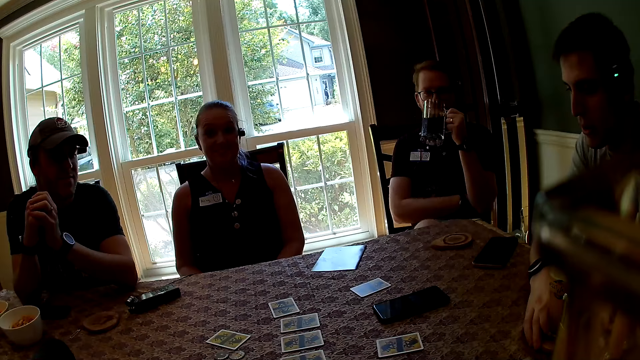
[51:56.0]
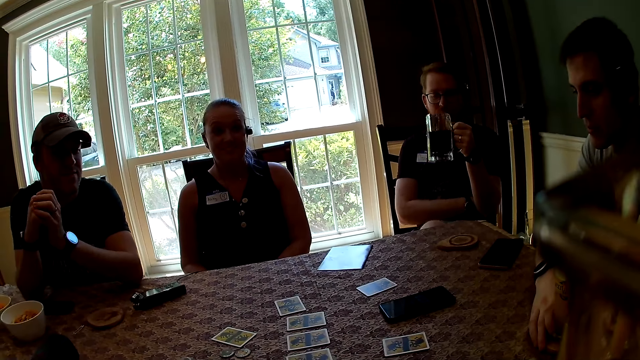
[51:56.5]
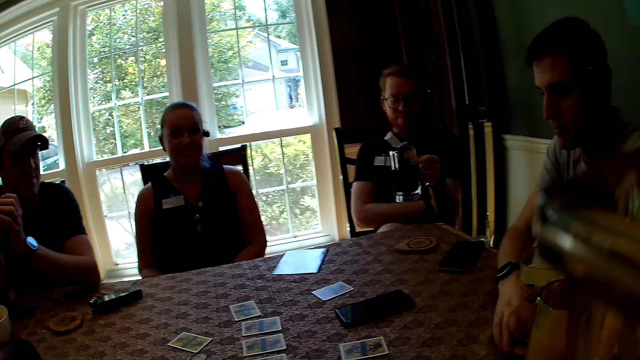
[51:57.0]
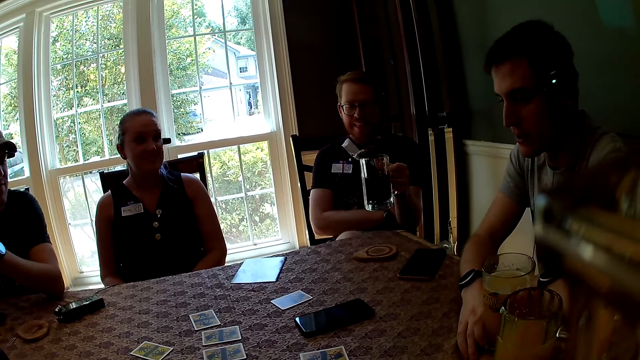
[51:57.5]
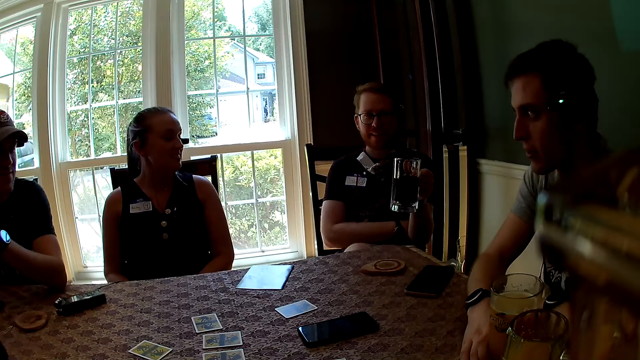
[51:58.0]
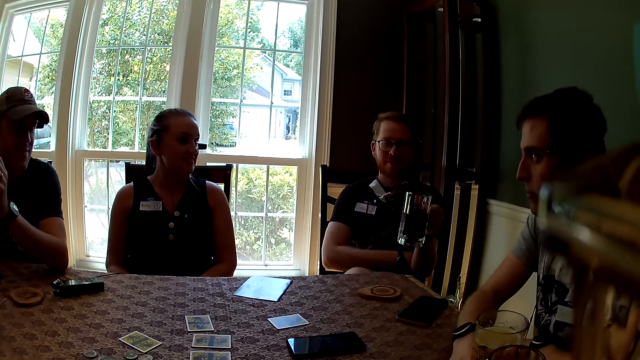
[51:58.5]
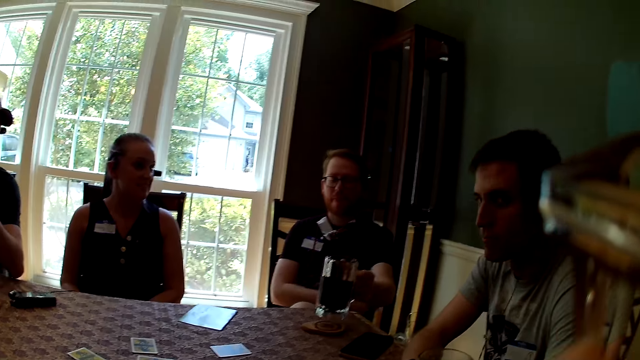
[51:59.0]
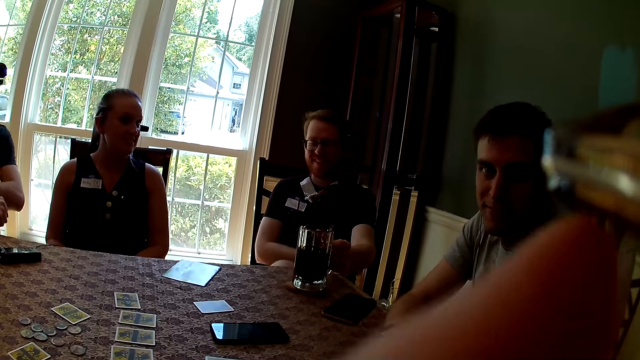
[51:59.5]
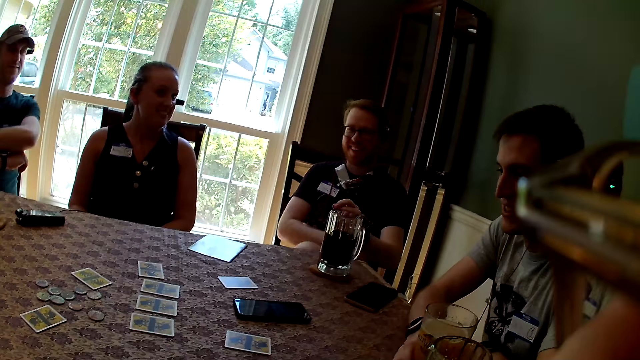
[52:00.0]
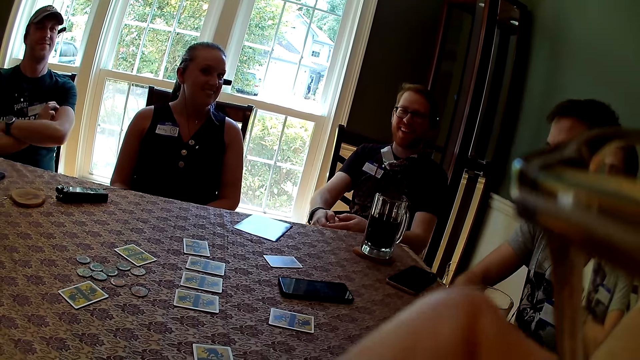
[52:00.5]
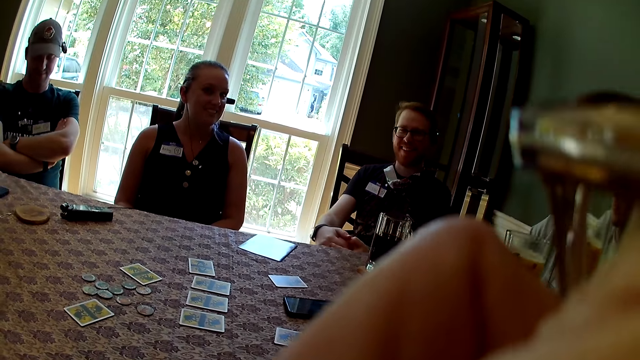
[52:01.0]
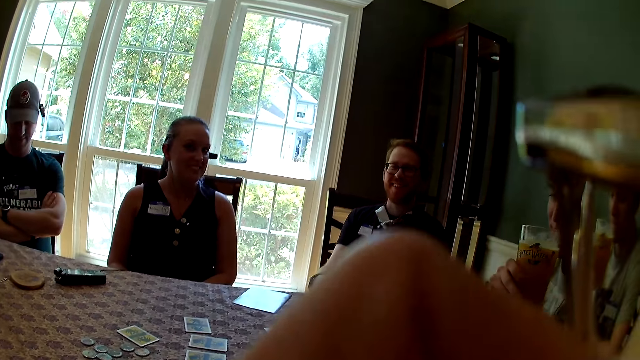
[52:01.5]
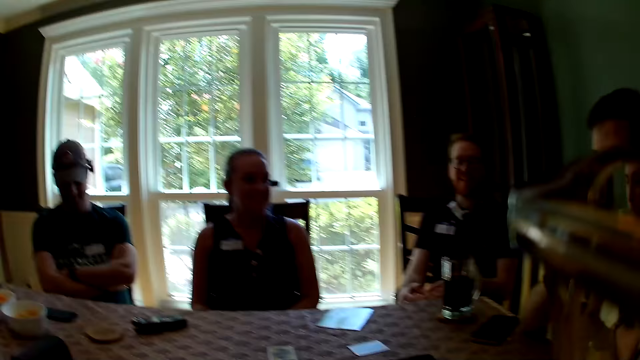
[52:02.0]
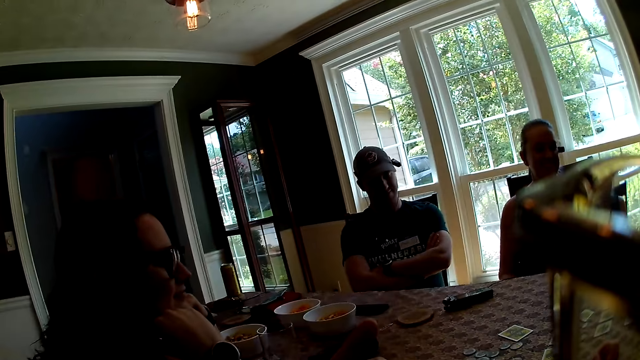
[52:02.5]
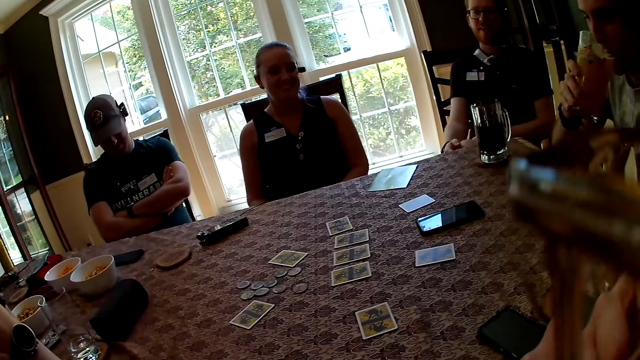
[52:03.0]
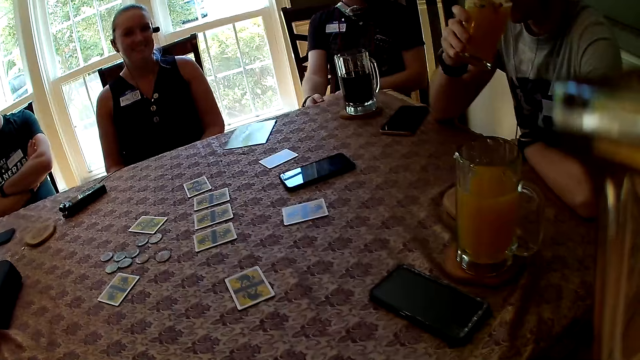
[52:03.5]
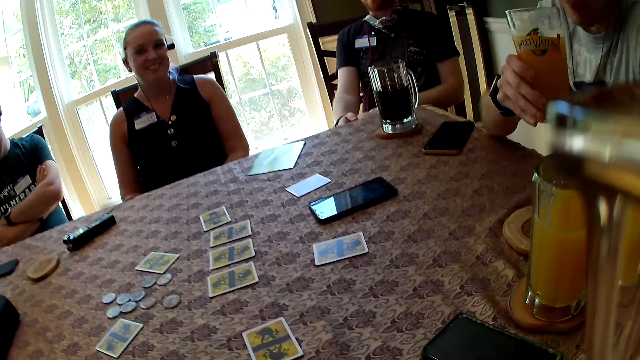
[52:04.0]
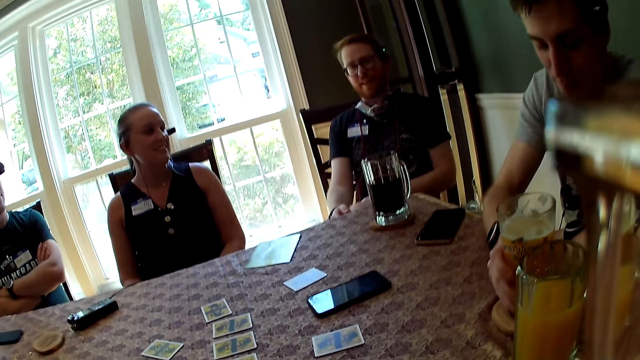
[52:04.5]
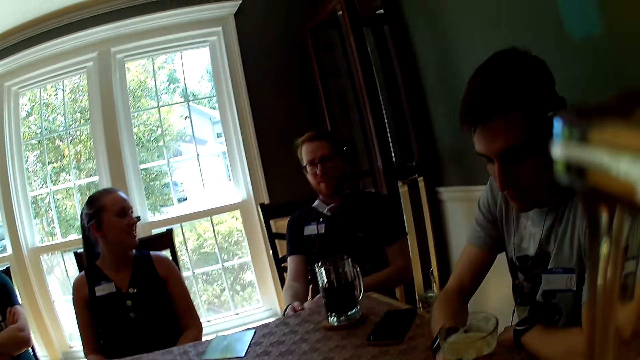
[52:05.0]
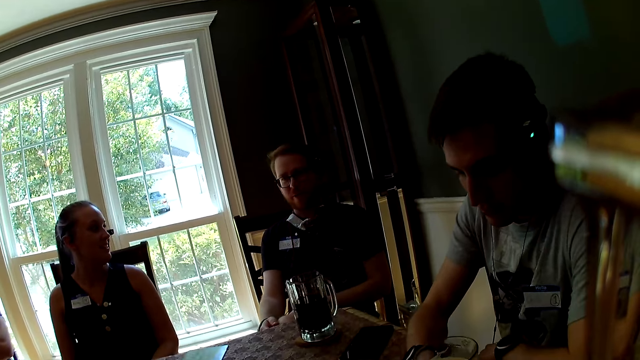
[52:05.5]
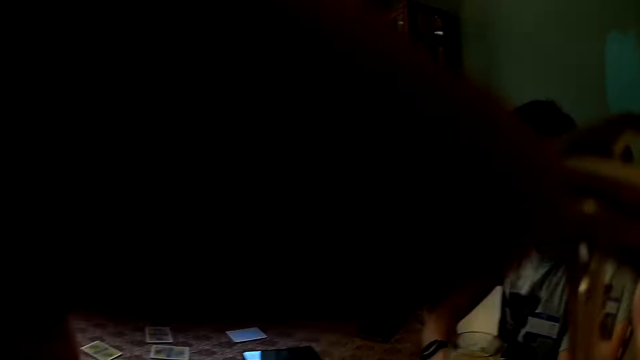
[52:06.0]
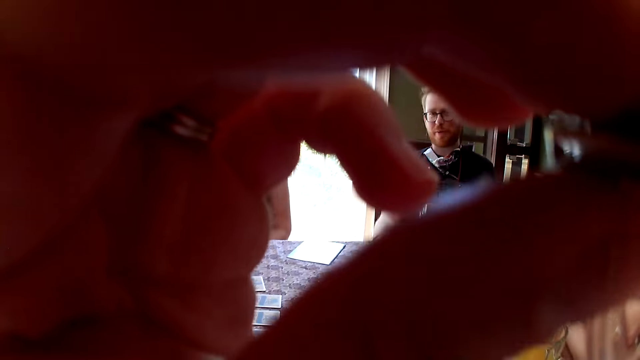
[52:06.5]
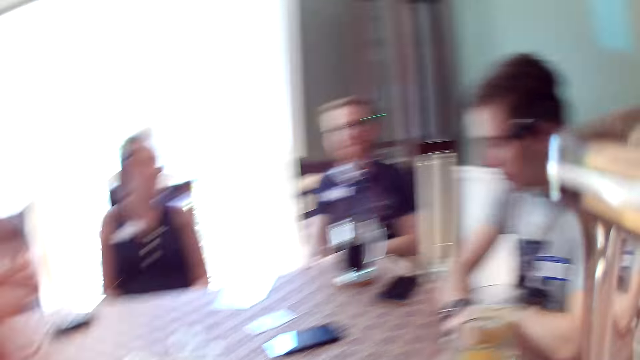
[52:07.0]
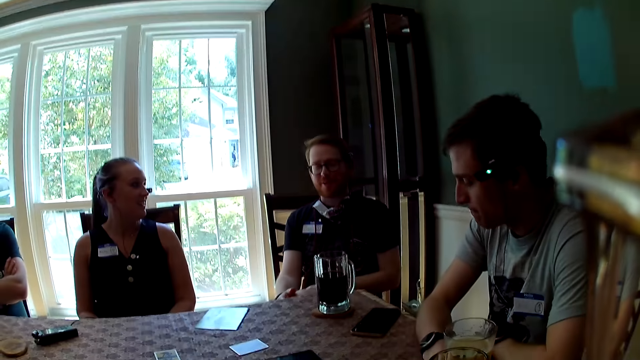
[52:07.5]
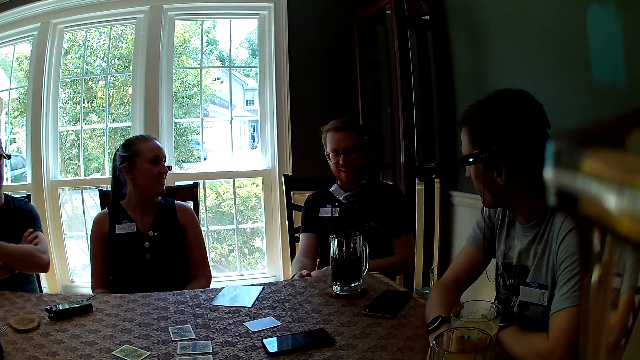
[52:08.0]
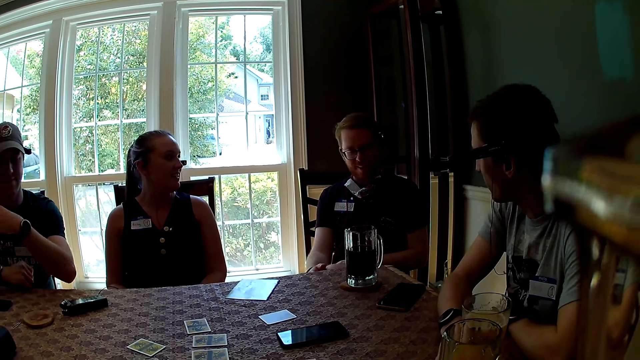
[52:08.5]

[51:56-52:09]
The man drops the cup of beer on the table with his left hand. Another man folds his arms. Another man picks a cup of beer from the table with his right hand and drinks from the cup of beer in his right hand. The camera wearer looks around. The man drops the cup of beer on the table with his right hand. The camera wearer drinks. She touches her glasses.

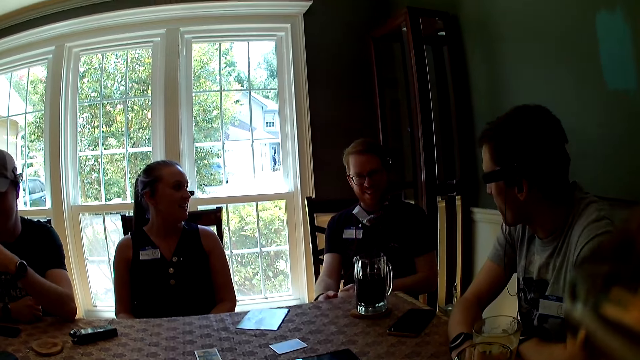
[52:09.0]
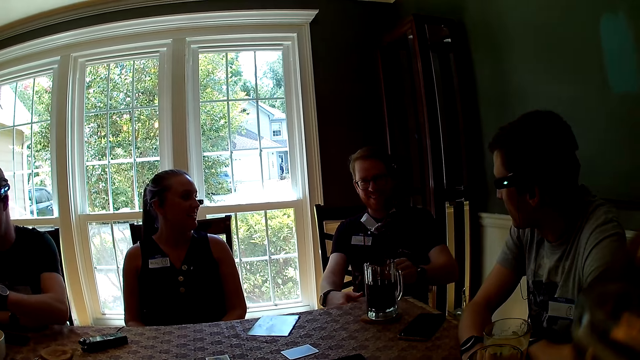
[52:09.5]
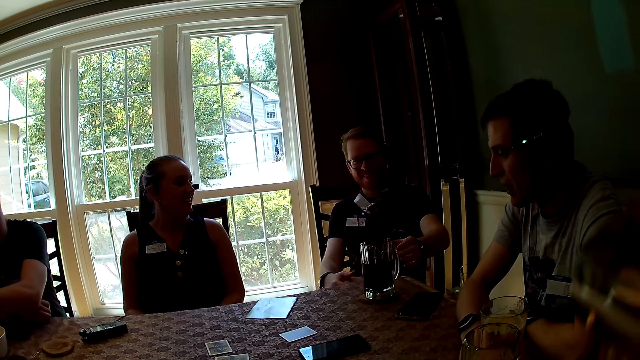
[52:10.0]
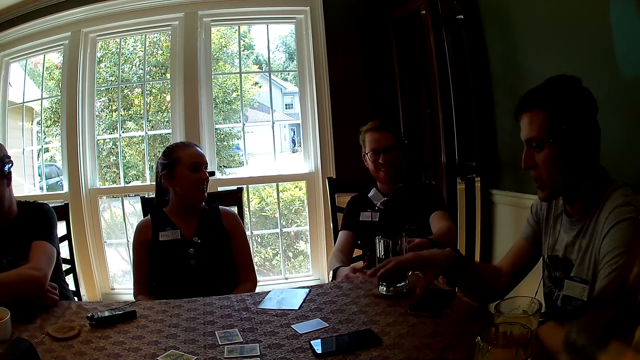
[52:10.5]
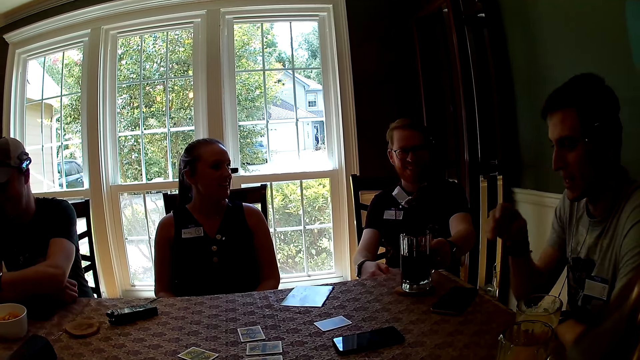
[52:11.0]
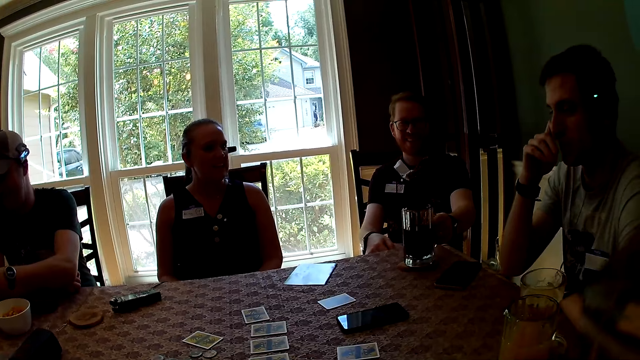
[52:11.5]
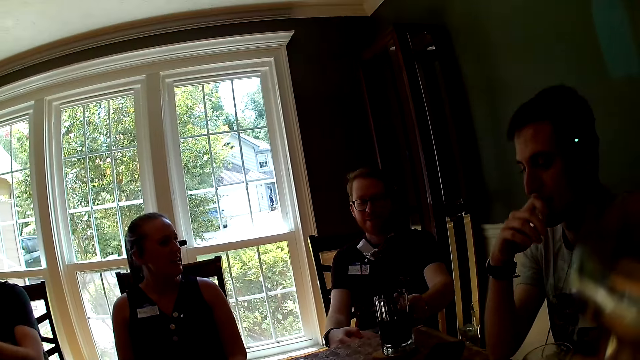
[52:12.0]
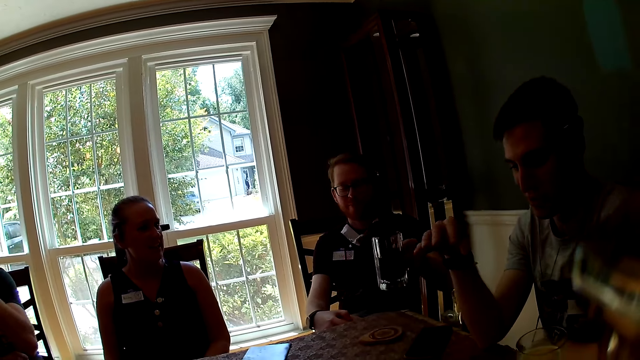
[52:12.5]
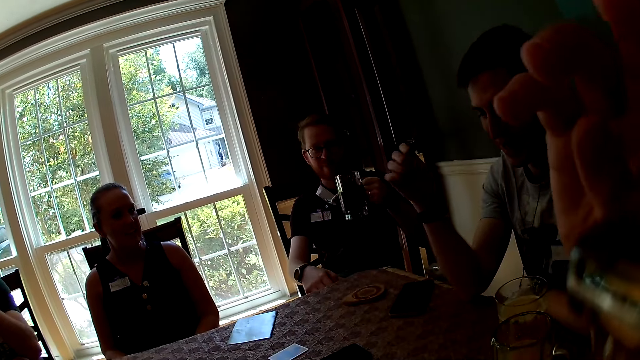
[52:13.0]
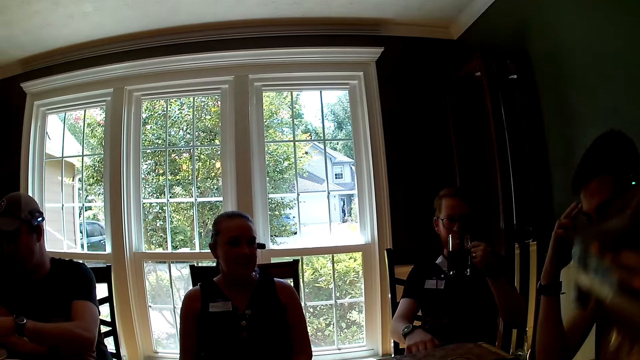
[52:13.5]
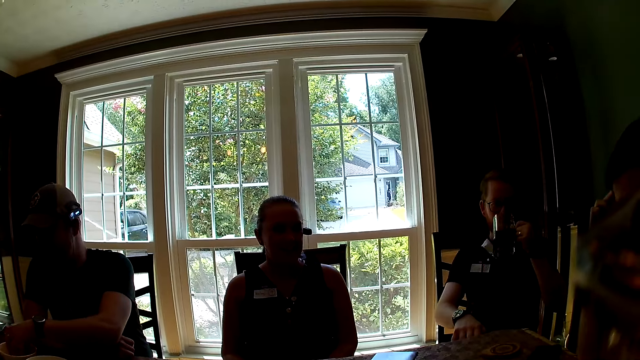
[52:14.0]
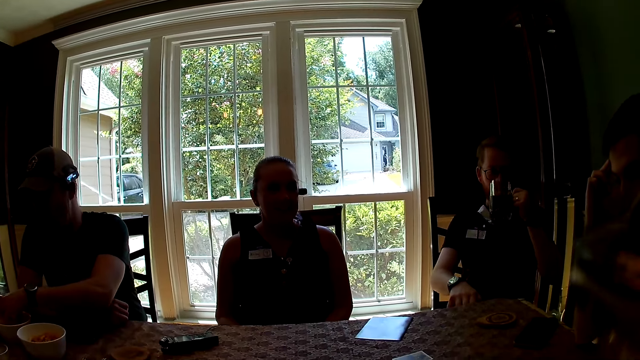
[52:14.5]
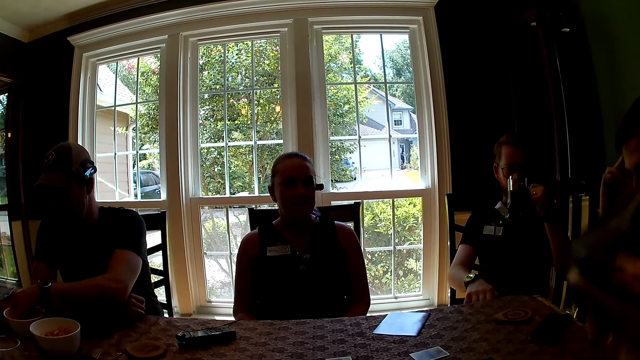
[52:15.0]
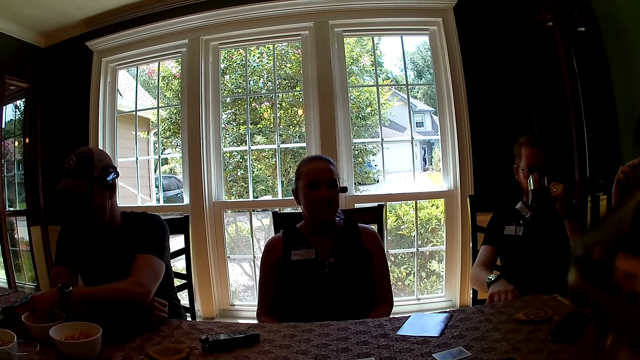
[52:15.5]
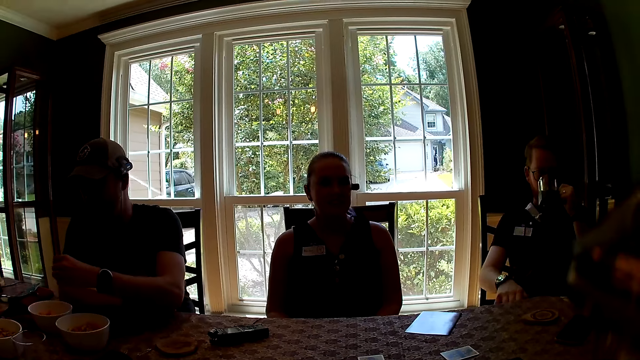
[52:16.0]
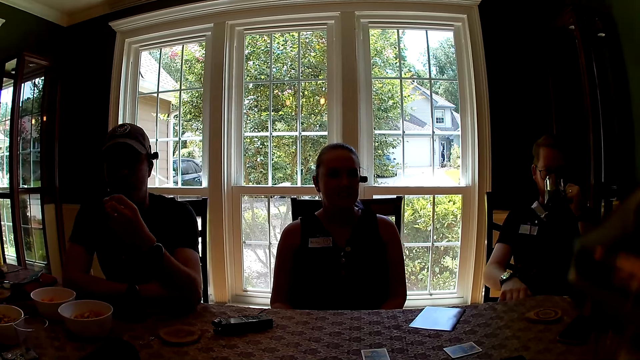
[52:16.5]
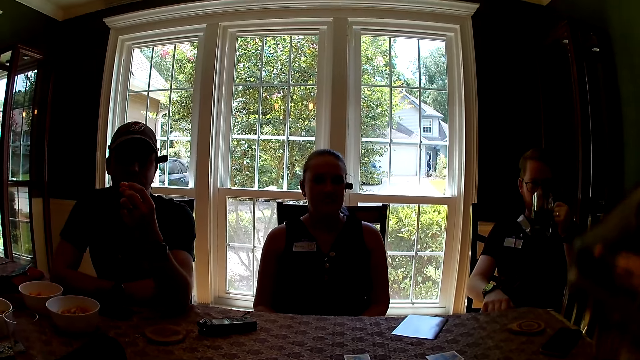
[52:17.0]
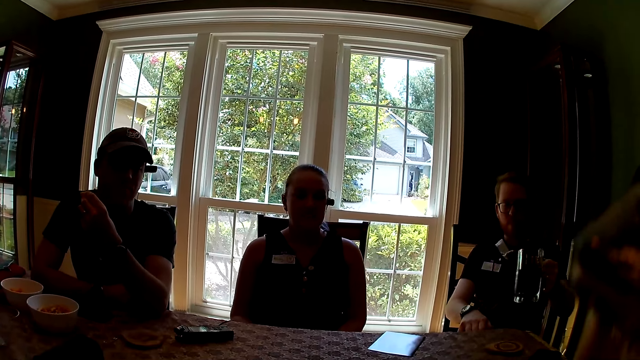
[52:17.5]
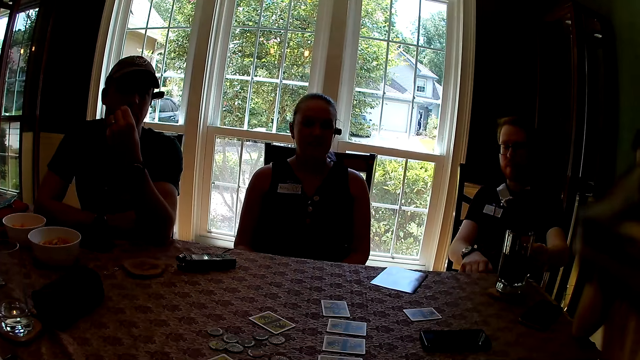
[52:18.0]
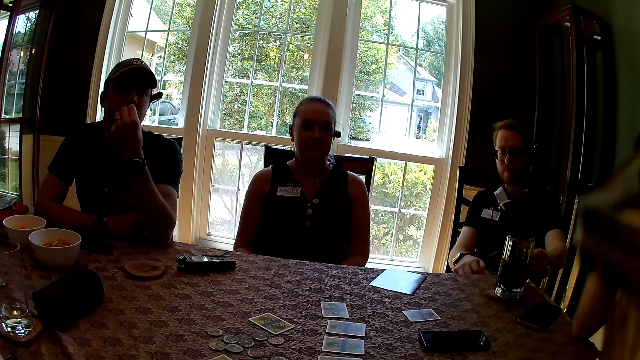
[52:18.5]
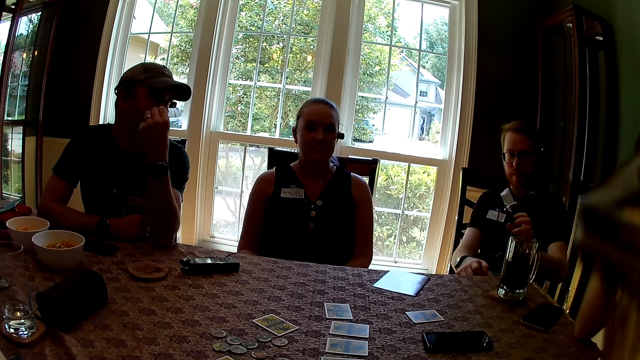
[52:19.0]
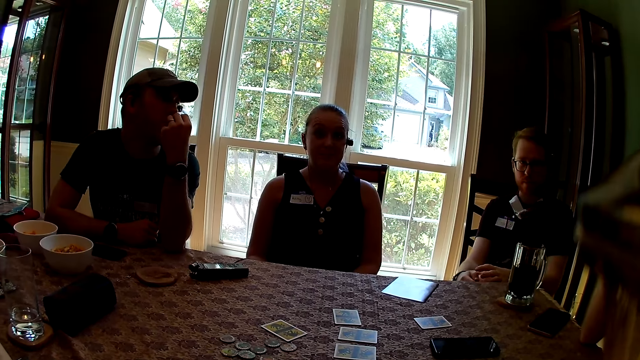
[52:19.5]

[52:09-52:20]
The man holds the cup of beer on the table with his left hand. Another man moves his hands. The first man picks the cup of beer from the table with his left hand and drinks from the cup of beer in his left hand. Another man picks a snack from a bowl with his left hand and eats the snack in his left hand. The first man drops the cup of beer on the table with his left hand.
